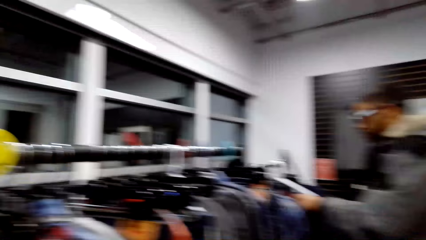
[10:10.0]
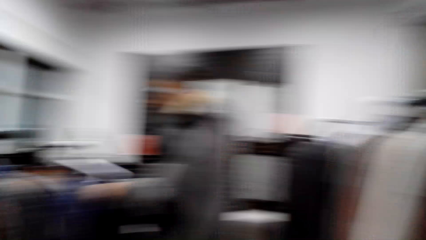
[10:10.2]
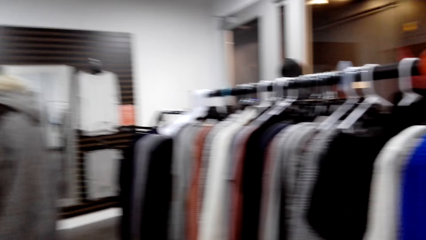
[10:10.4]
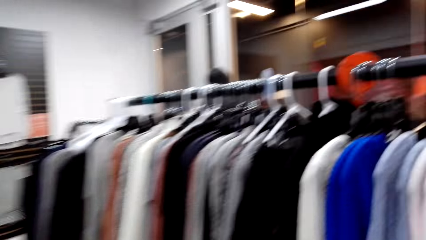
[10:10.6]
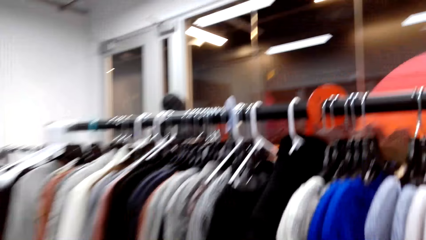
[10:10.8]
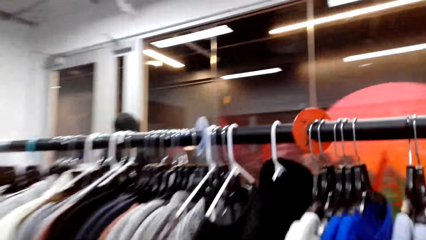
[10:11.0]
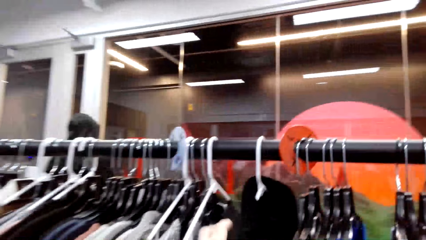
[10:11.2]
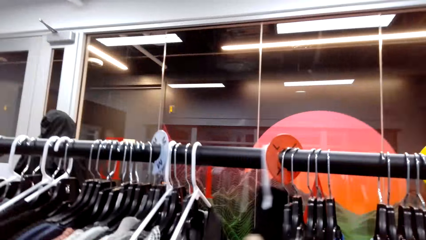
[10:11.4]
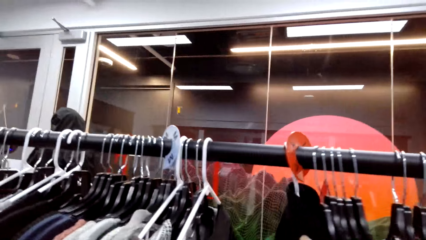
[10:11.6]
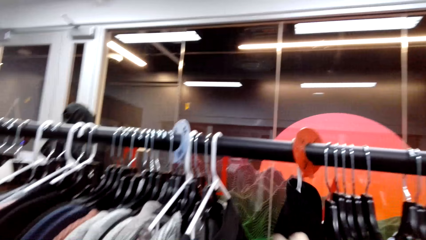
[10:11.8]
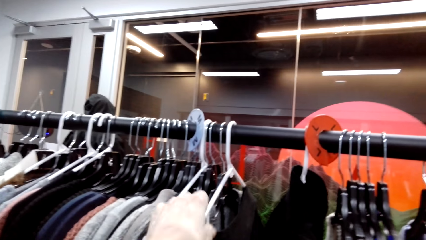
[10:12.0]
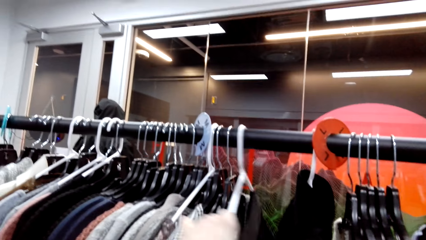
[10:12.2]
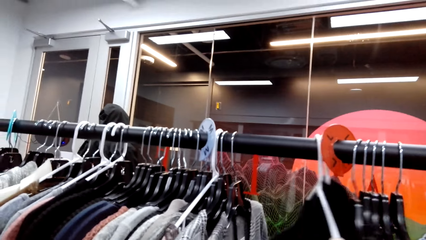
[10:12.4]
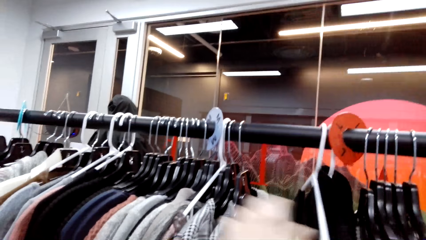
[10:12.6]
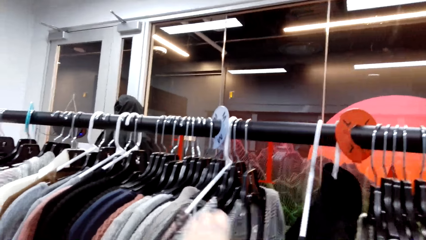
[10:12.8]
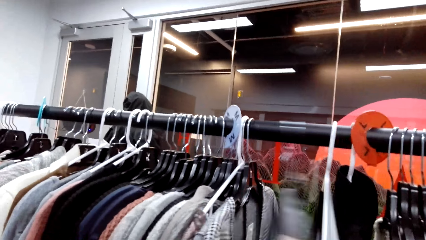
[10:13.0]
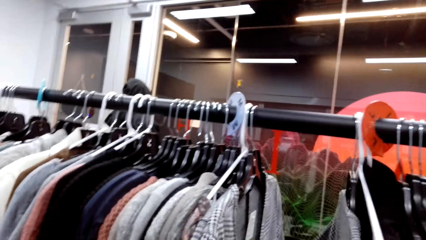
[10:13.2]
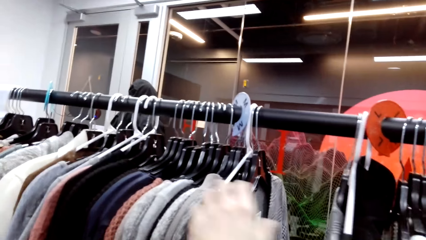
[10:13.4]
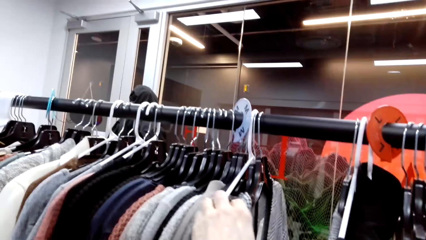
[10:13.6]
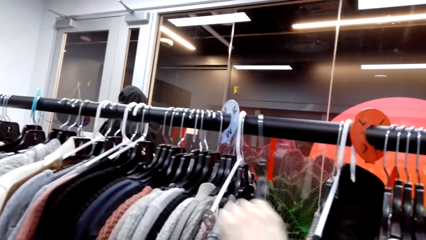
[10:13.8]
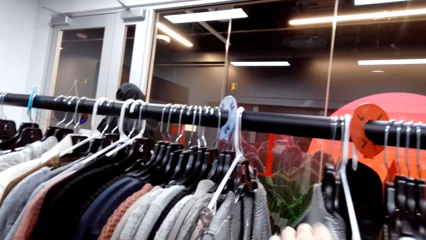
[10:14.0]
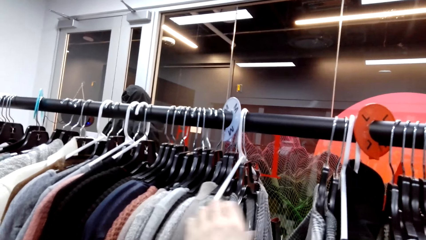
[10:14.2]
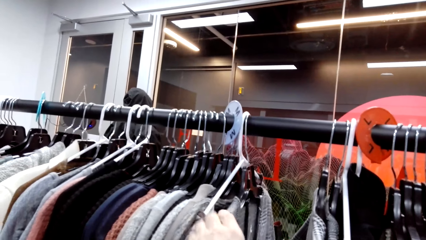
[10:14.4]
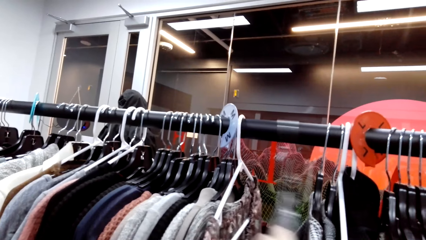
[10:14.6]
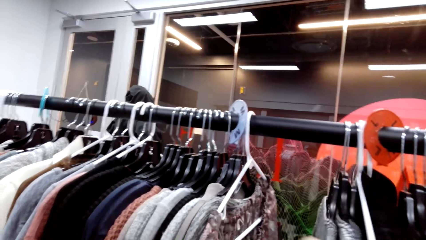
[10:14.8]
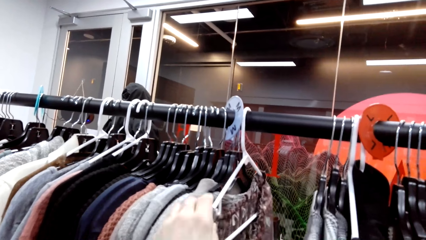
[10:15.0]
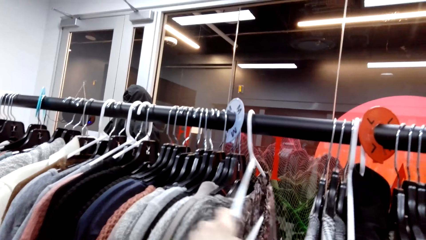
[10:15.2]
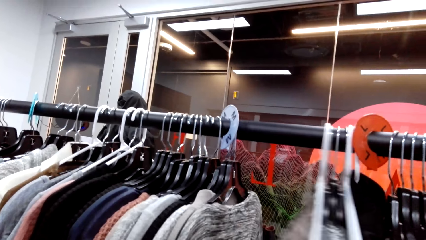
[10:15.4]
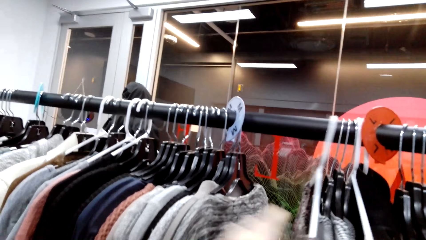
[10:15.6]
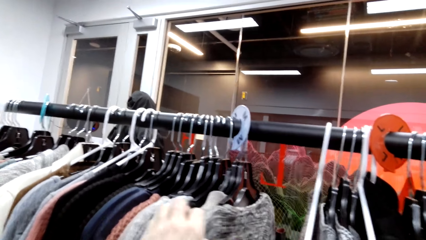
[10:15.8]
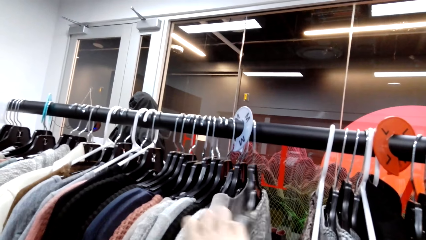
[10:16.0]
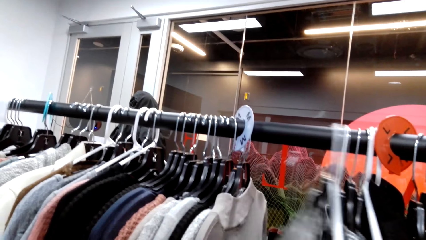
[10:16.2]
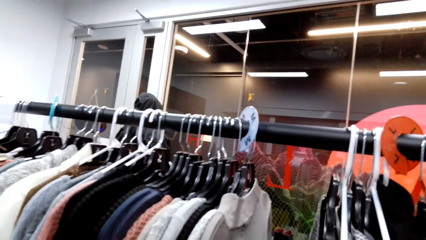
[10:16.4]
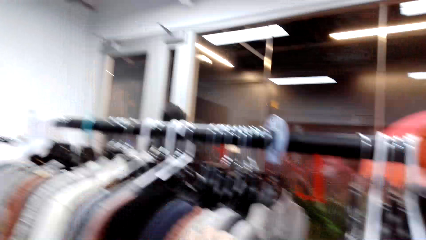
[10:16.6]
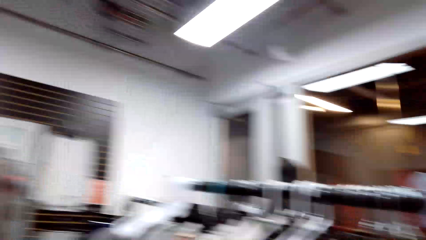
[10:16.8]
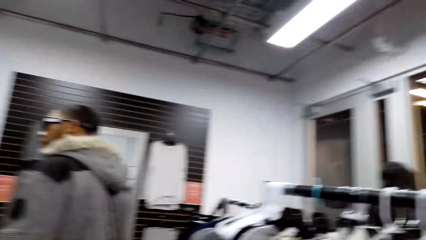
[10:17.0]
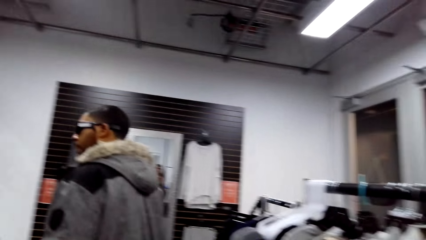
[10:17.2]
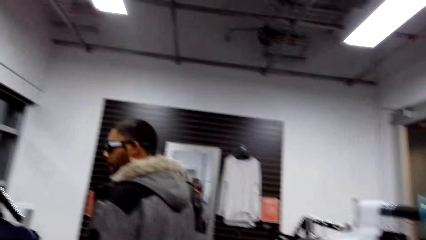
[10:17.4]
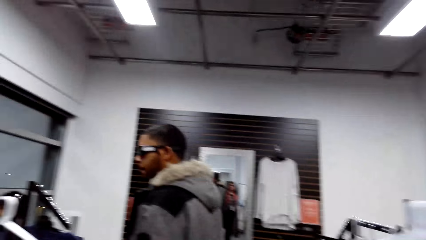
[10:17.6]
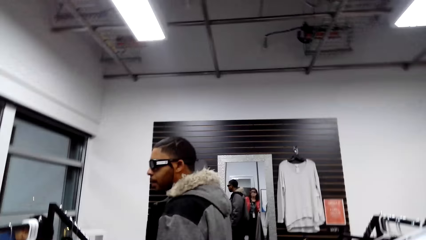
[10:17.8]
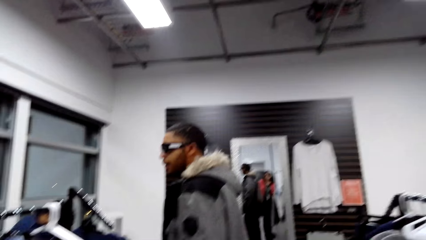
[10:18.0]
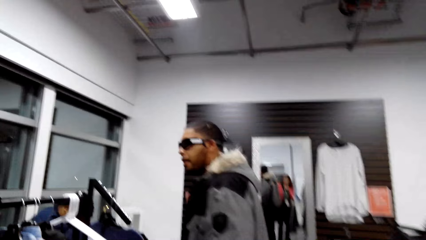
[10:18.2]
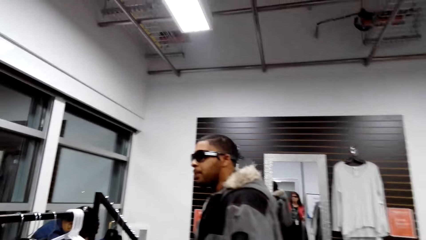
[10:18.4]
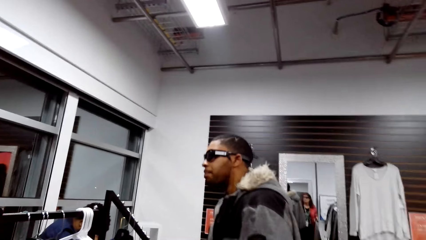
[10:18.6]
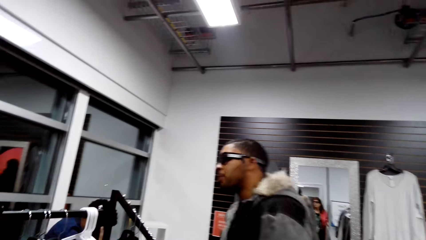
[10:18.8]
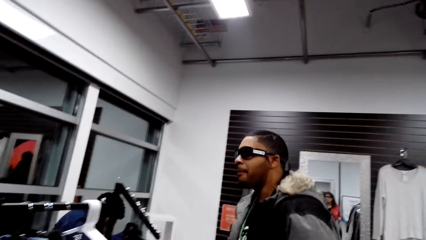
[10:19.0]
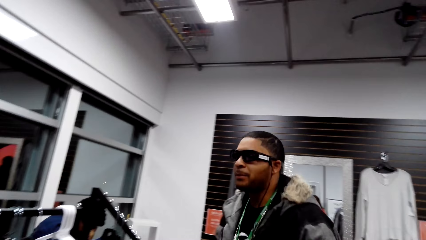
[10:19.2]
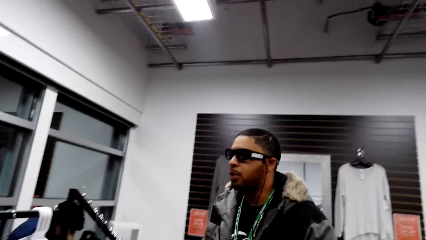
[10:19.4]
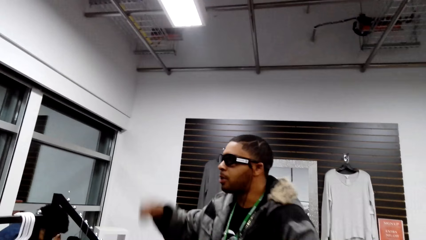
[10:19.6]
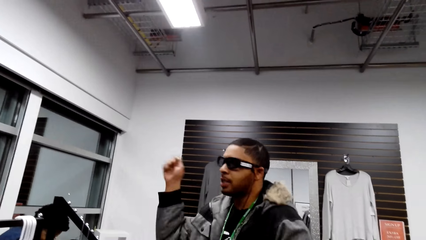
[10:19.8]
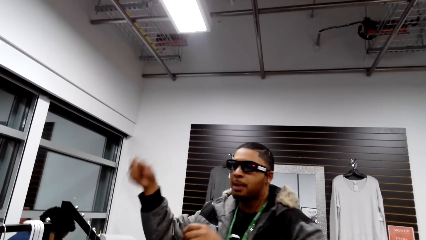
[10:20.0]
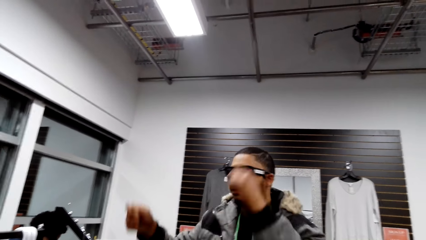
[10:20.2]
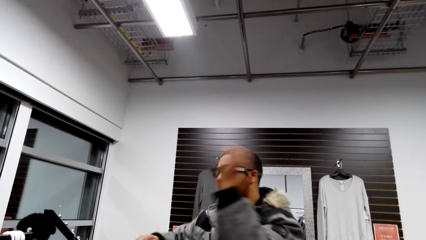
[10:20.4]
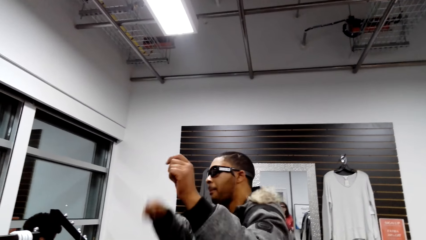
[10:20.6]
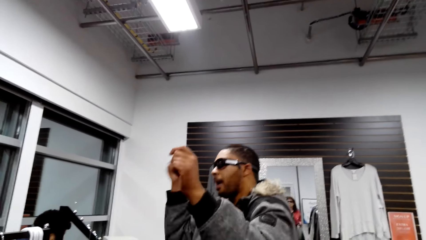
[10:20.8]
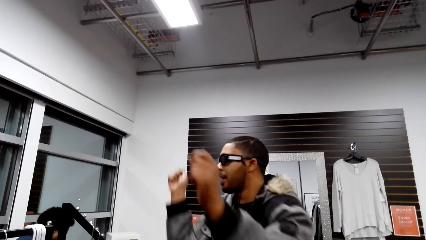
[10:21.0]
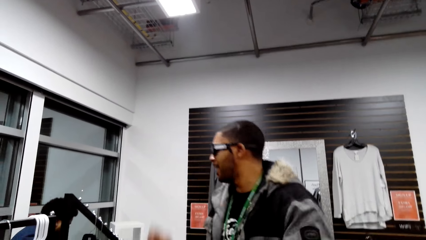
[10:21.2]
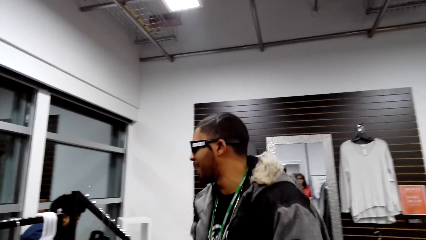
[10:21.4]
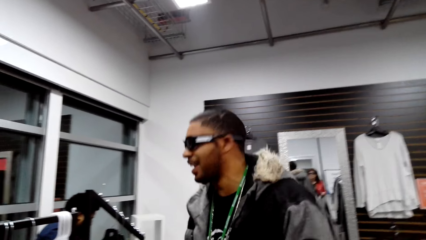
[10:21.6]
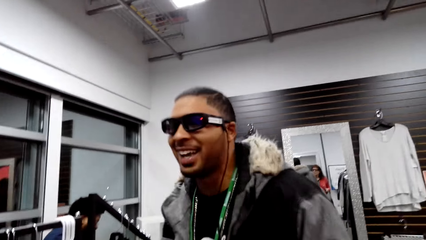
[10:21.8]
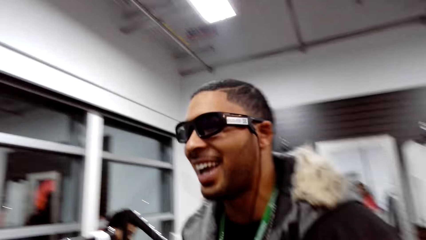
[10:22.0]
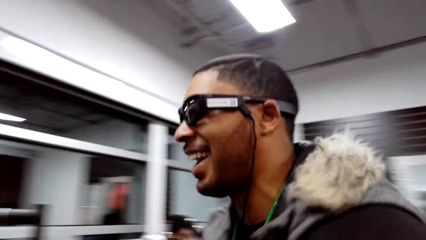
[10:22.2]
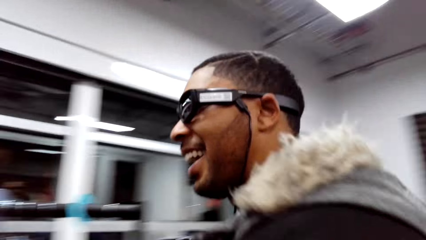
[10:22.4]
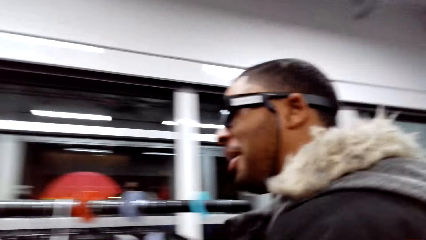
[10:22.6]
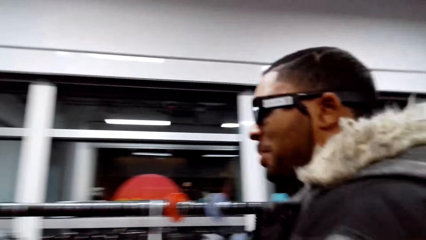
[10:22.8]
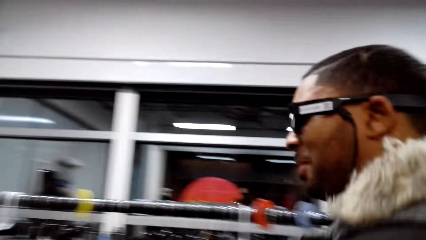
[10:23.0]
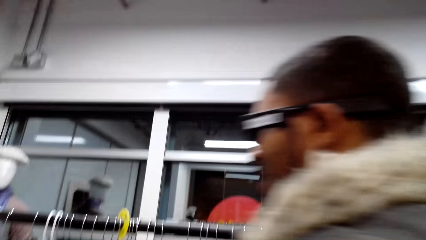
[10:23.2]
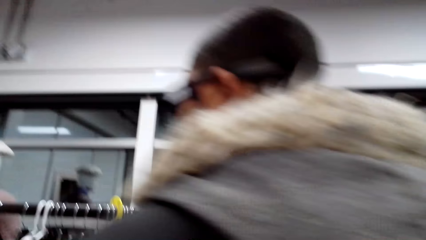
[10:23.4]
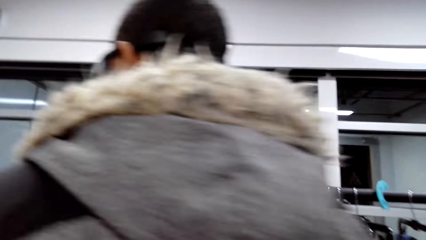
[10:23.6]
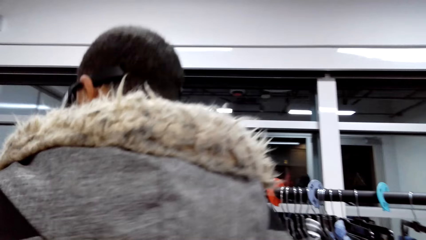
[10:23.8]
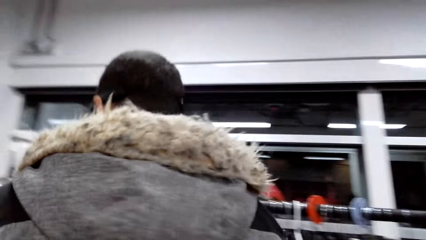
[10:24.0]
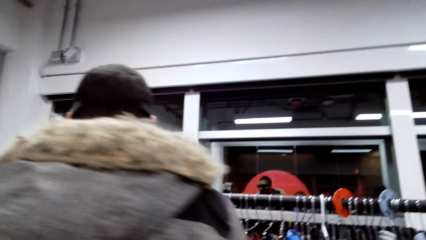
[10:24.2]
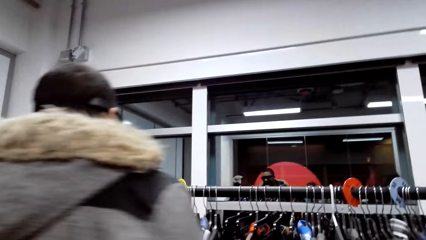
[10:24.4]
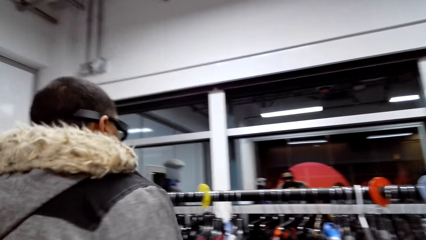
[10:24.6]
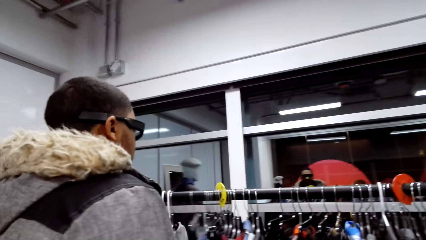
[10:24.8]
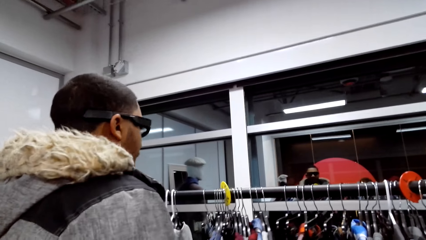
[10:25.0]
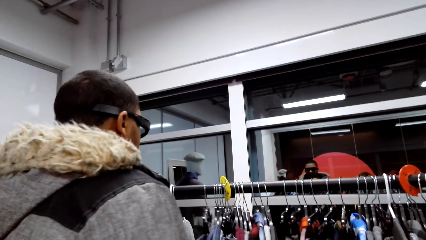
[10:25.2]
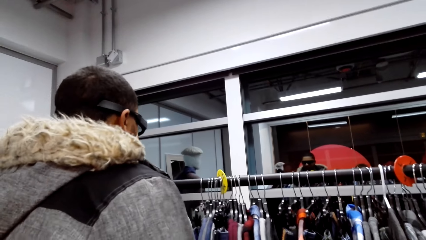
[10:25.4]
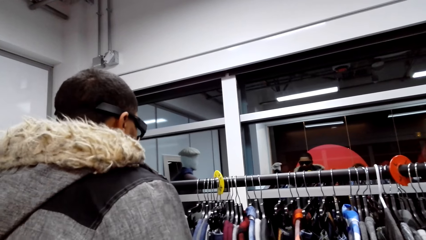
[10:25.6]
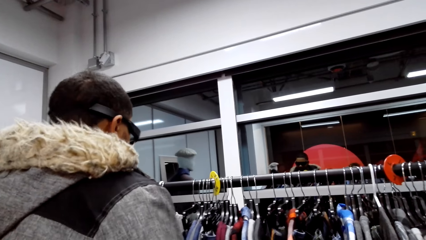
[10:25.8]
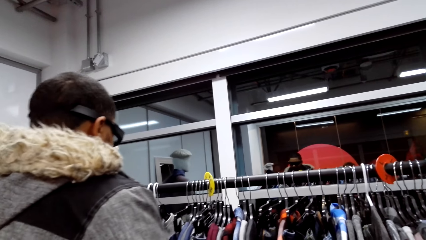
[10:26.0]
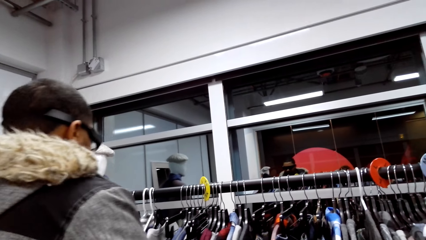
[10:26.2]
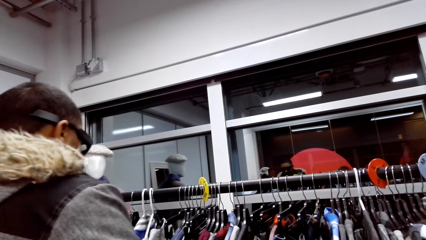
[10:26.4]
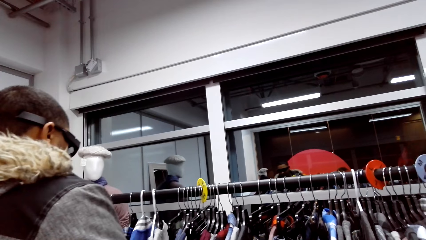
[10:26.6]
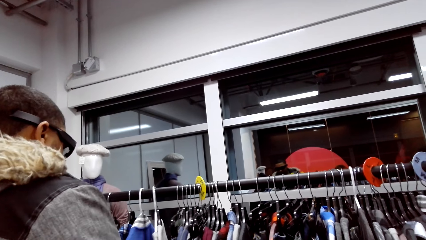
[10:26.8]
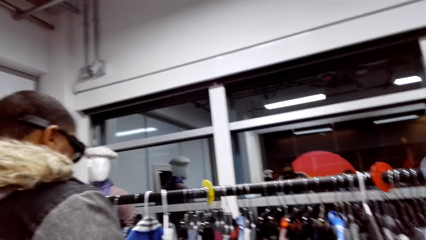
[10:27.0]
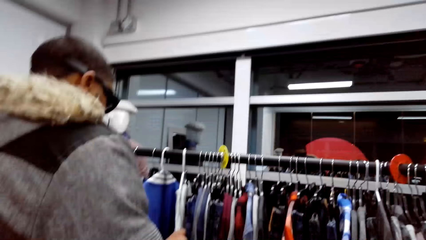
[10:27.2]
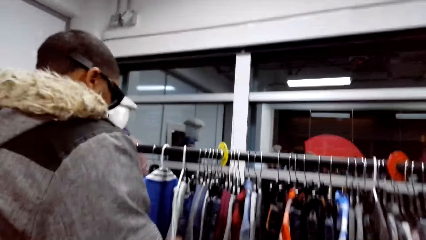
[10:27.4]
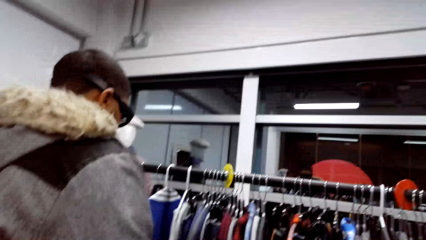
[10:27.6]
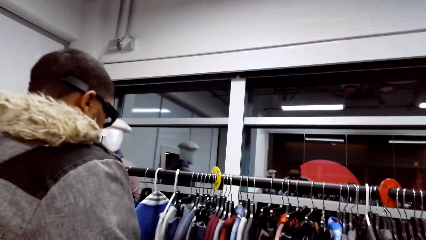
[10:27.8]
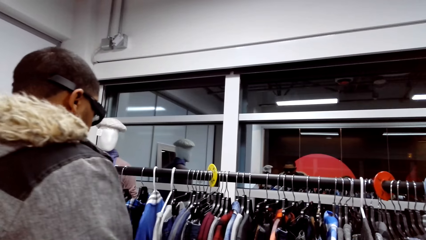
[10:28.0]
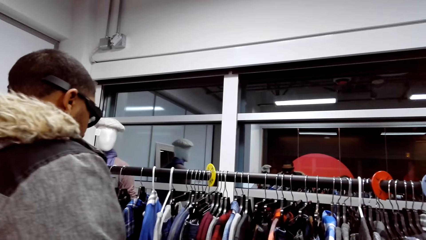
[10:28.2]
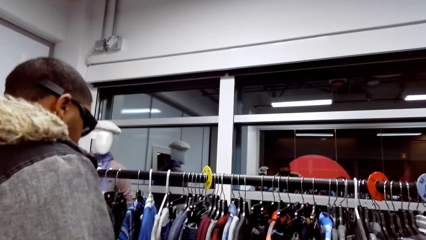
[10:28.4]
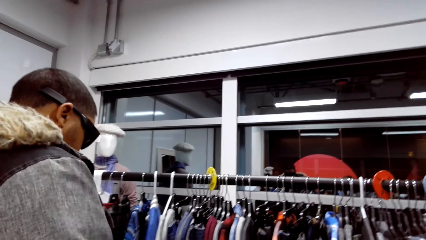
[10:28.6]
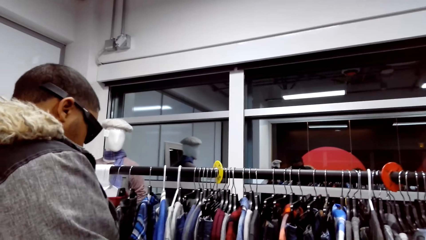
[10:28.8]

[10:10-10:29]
The camera wearer moves clothes on the display with his right hand. He looks at the clothes. He talks to a man. He walks towards the man. The man talks to the camera wearer. The man moves clothes on the display.
